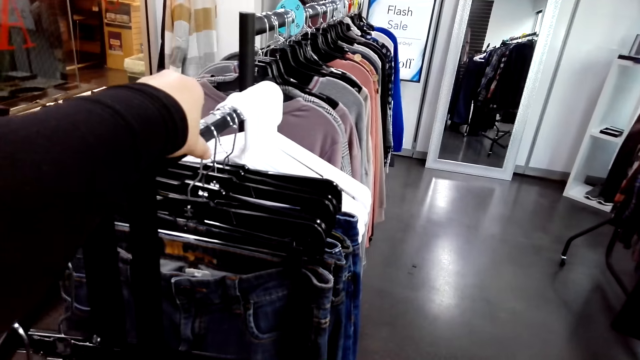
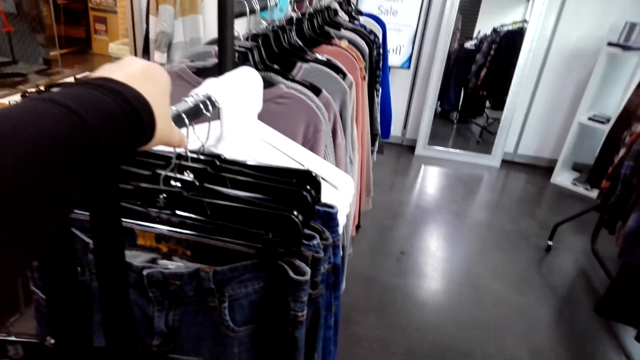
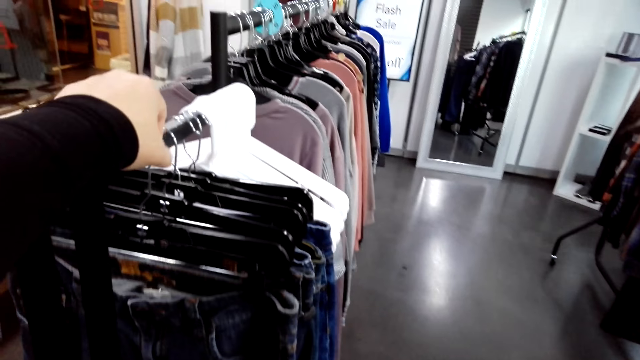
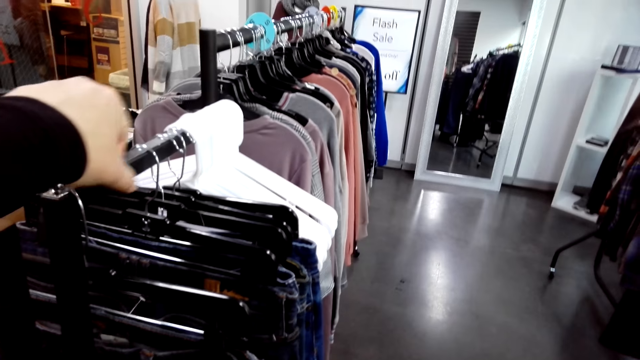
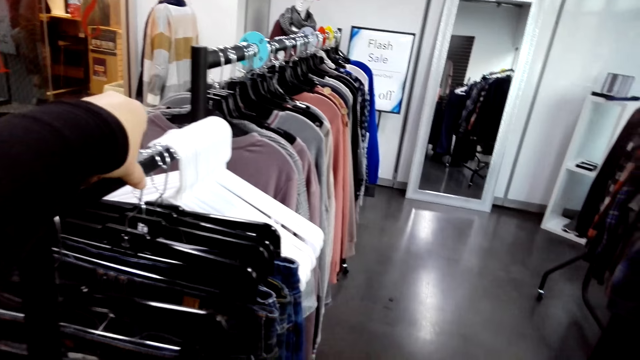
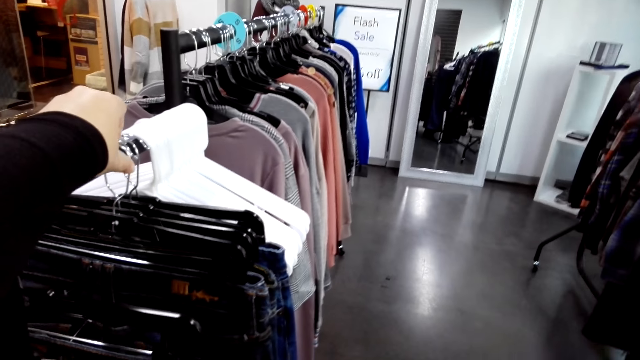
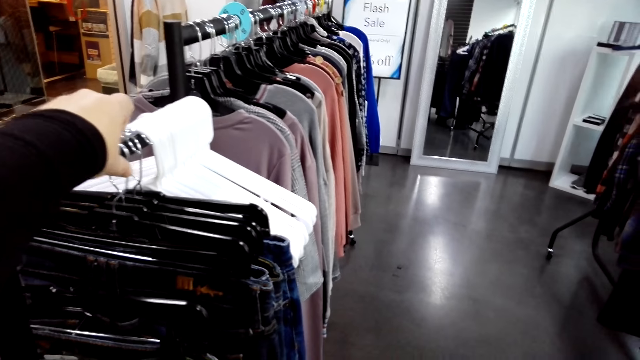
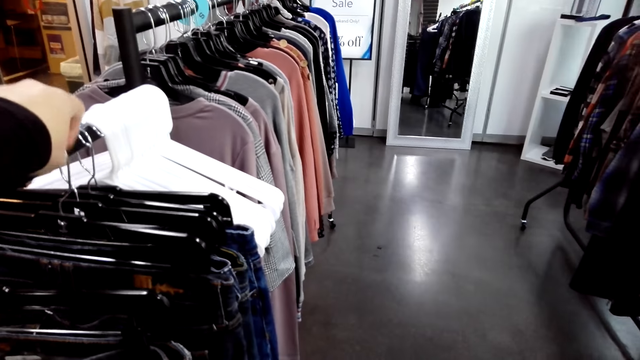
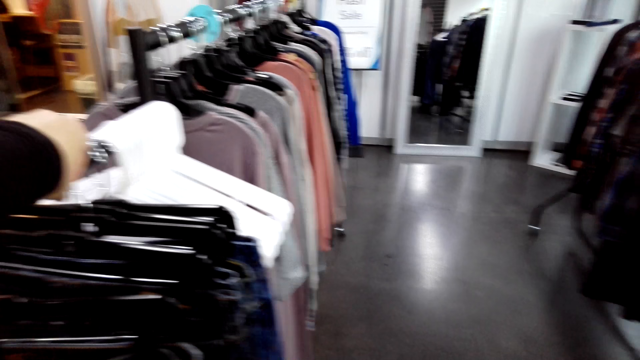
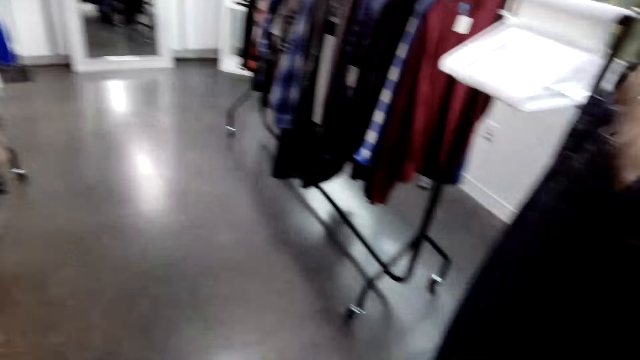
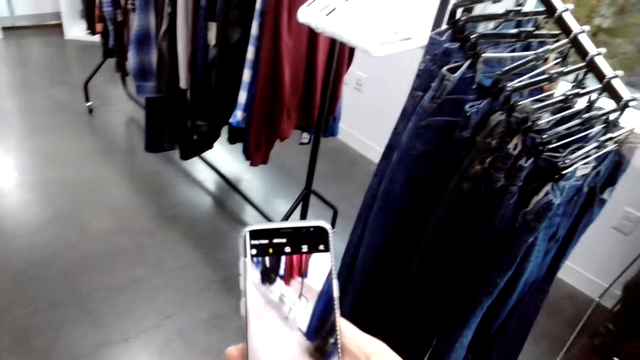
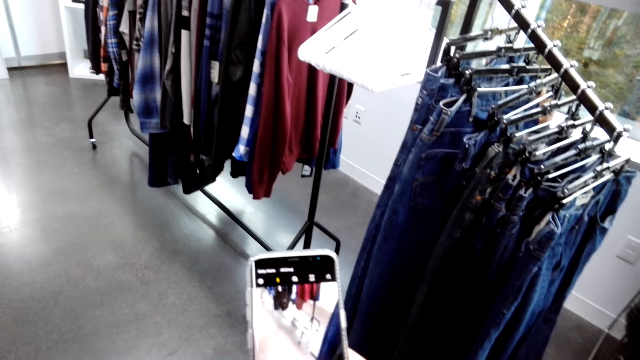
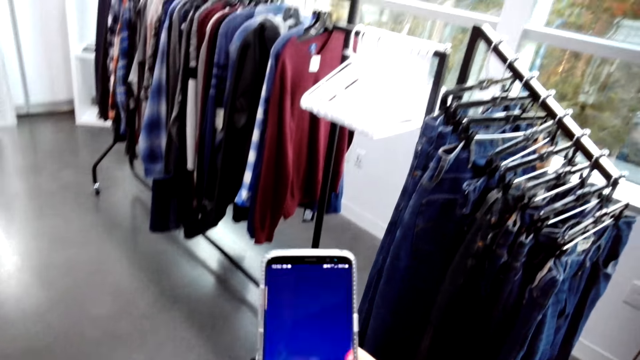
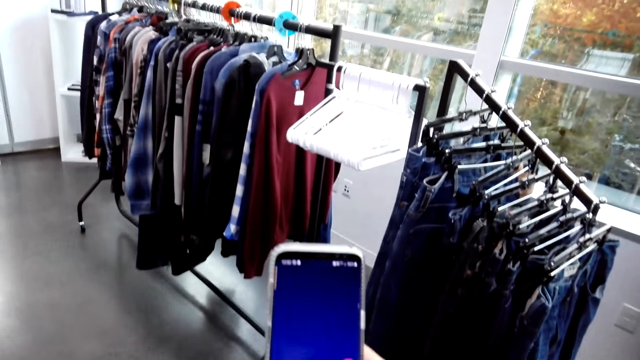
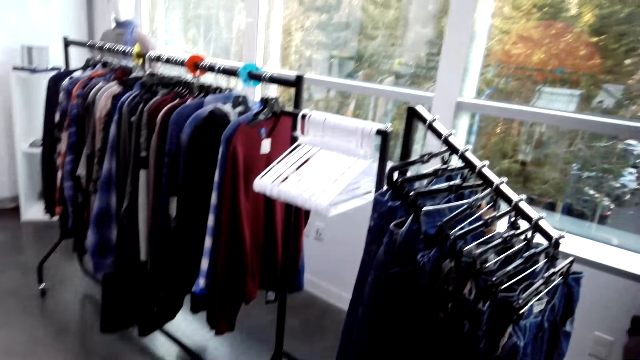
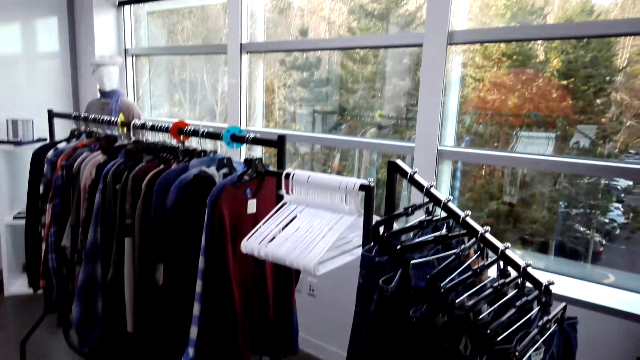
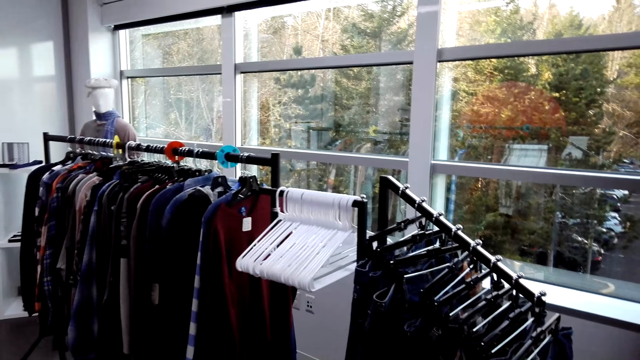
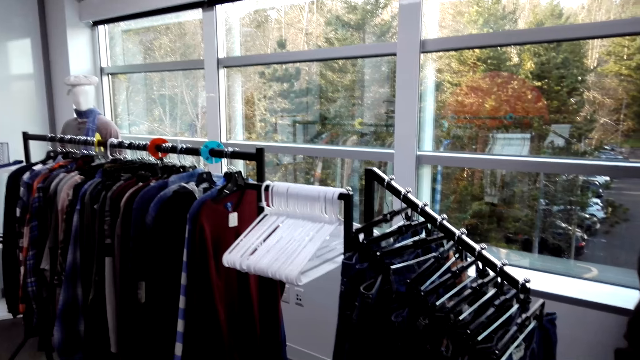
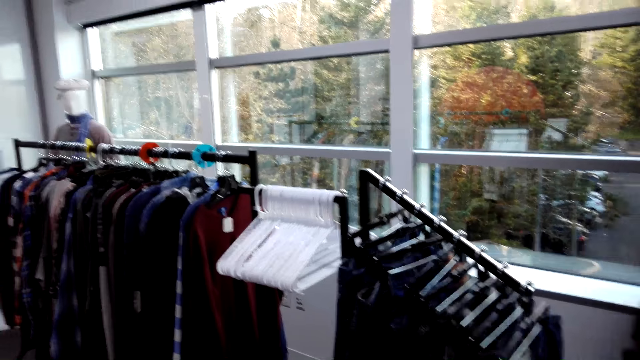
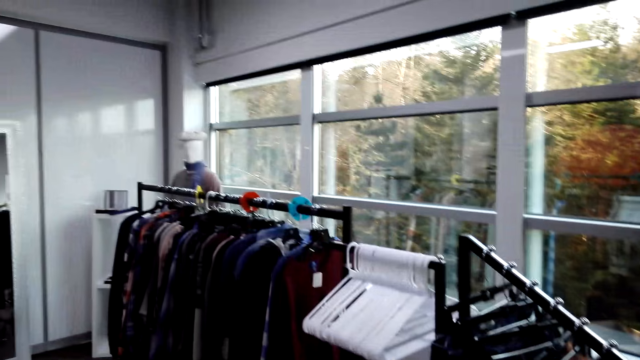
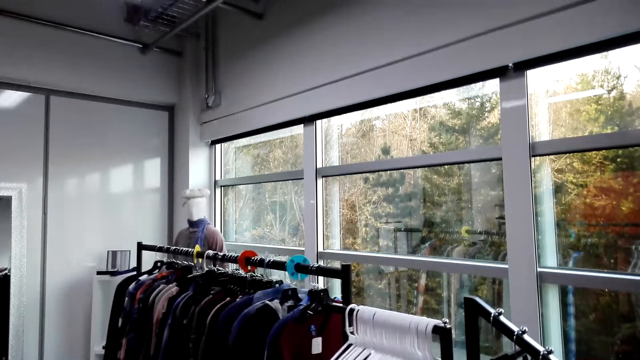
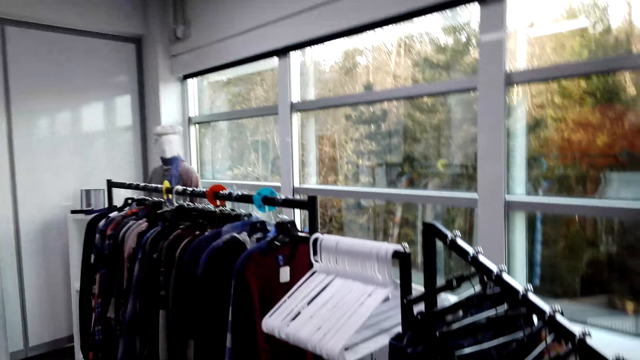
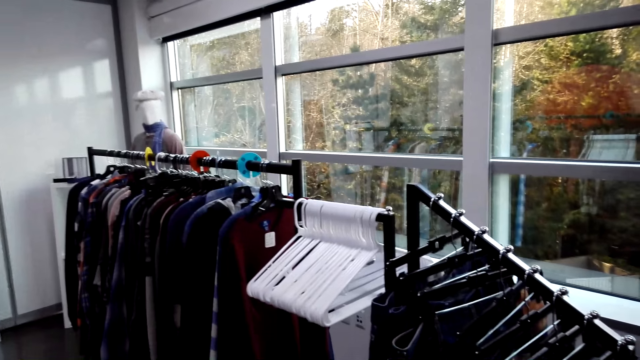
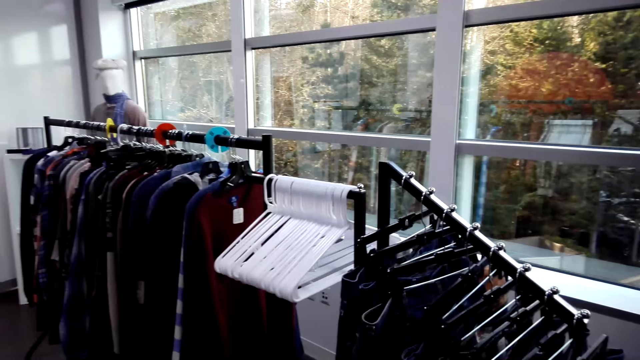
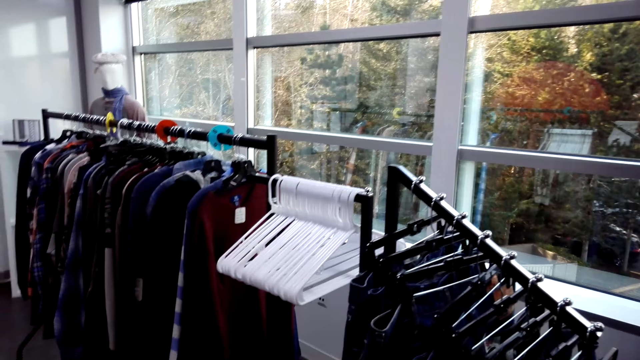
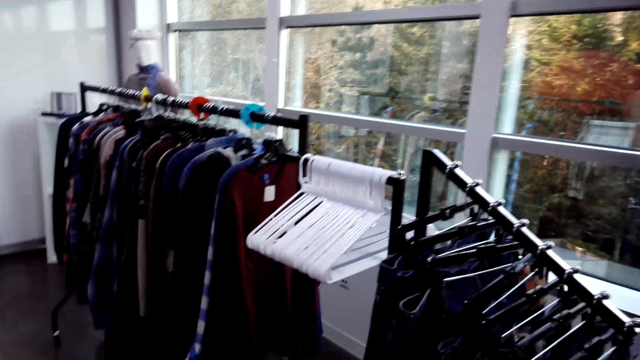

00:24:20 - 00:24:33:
The camera wearer pushes hangers. He holds pants on his hands. He holds a phone. He takes a photo. He walks around the supermarket. He looks around.

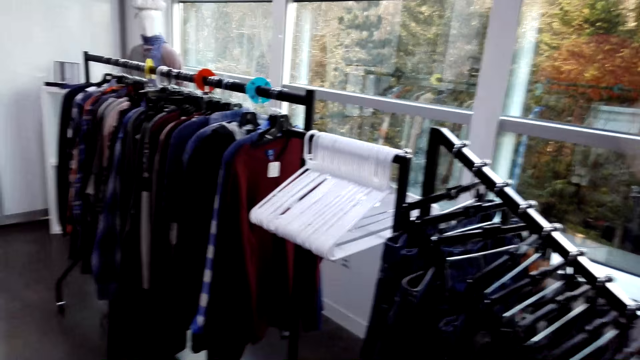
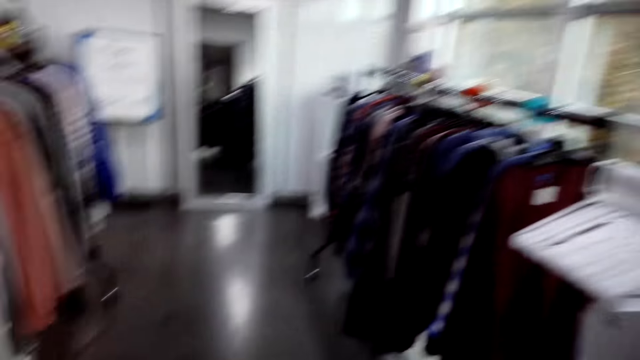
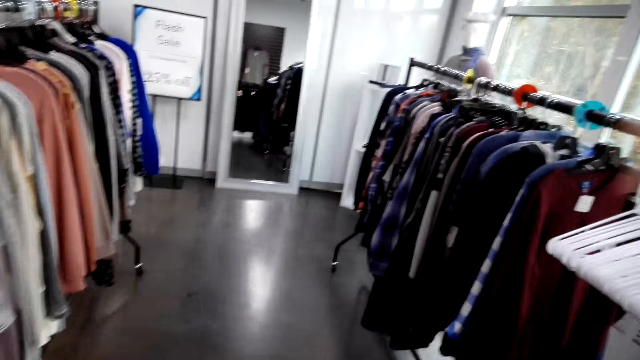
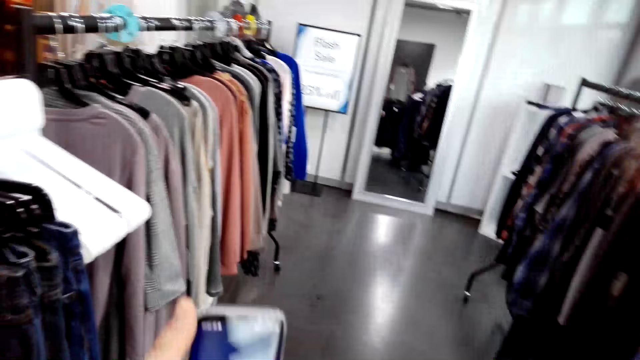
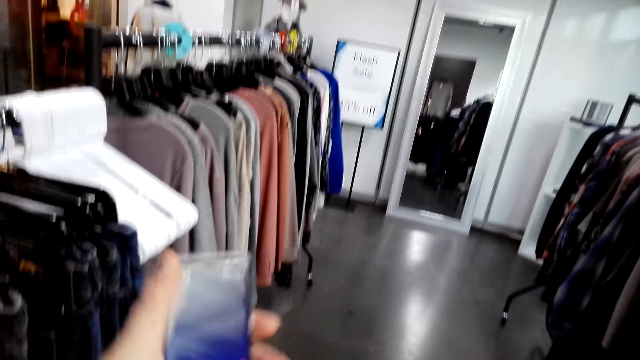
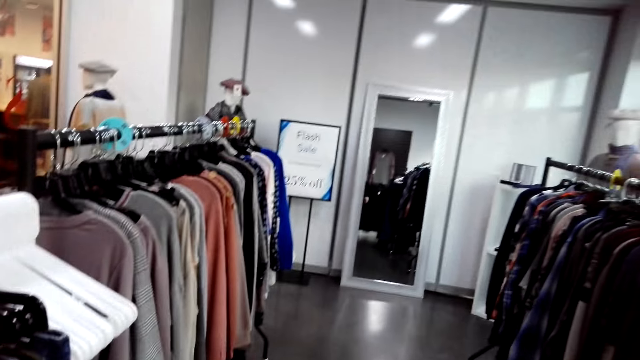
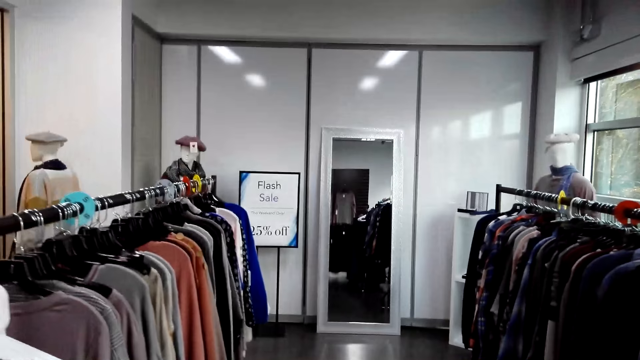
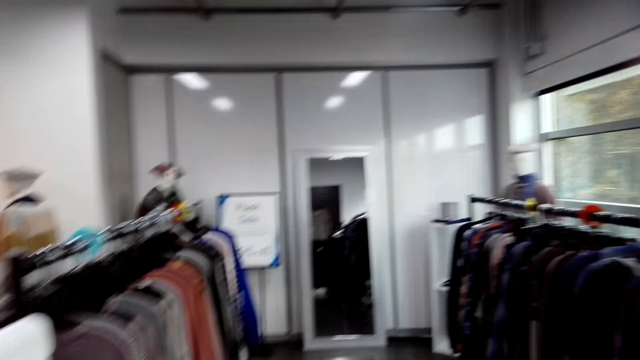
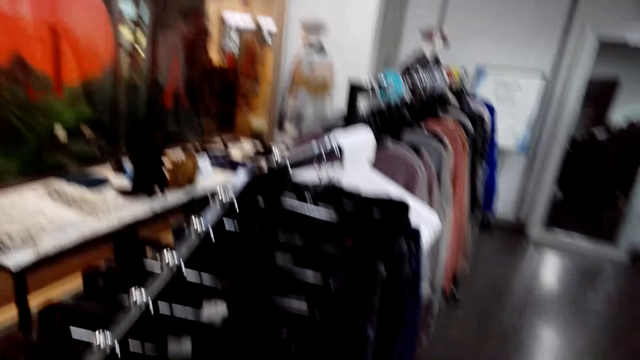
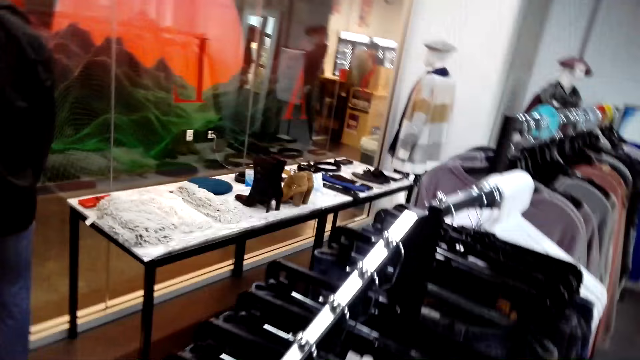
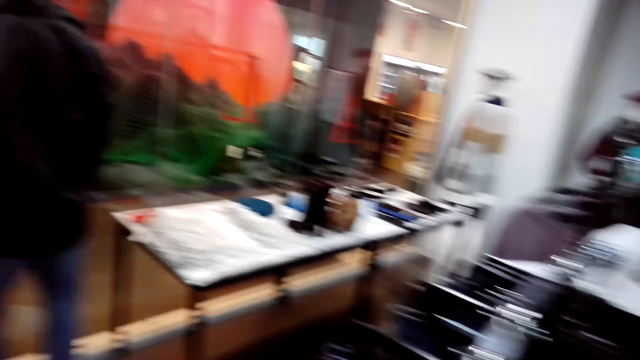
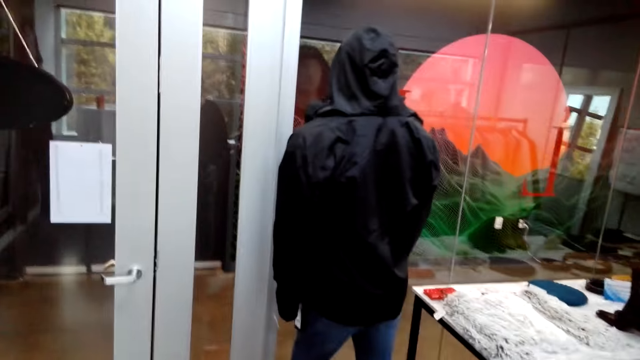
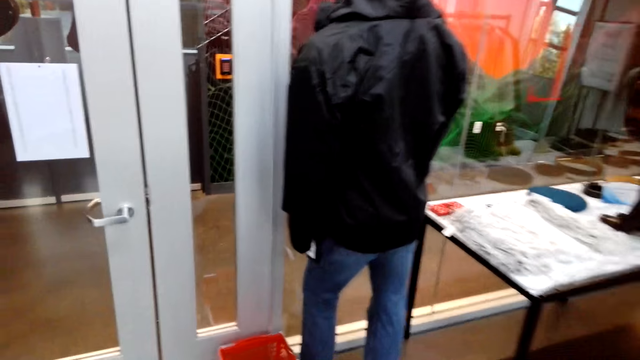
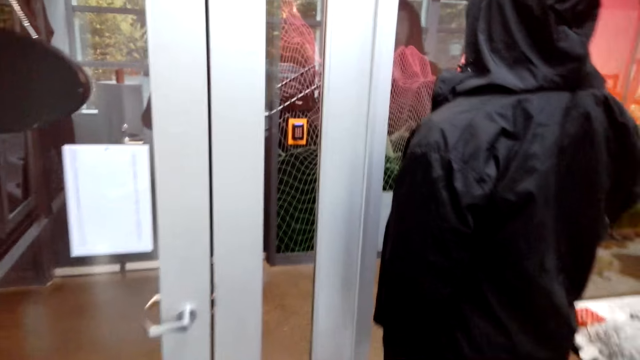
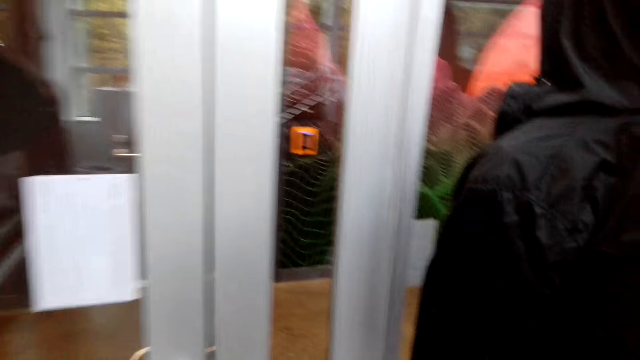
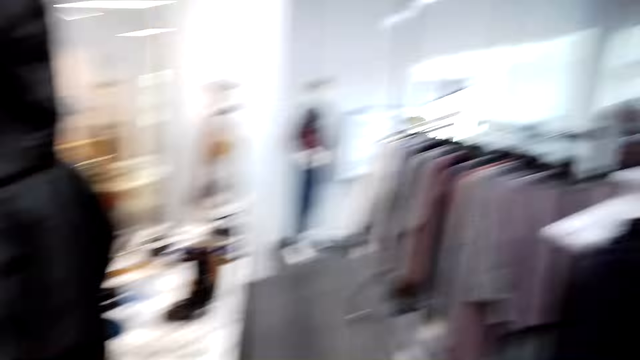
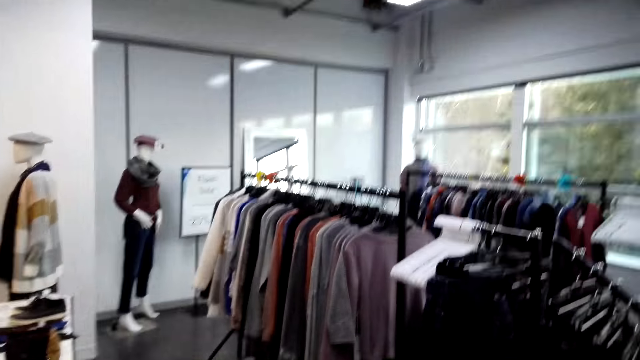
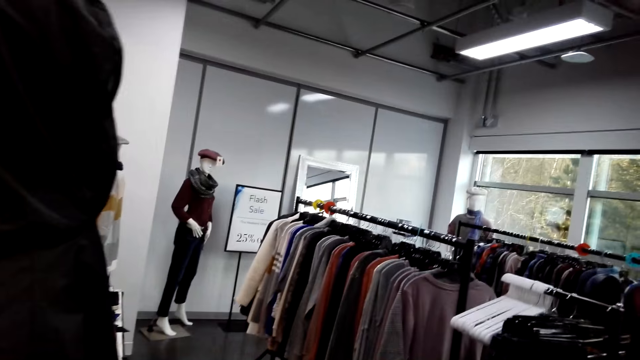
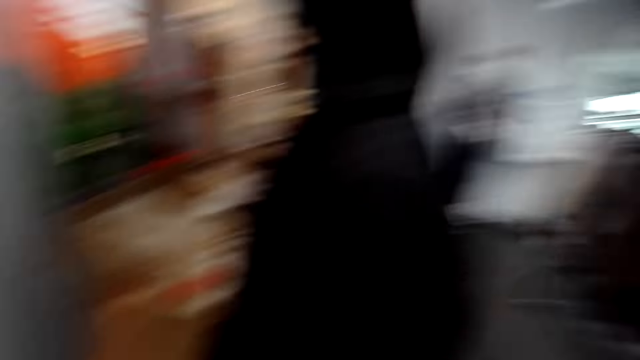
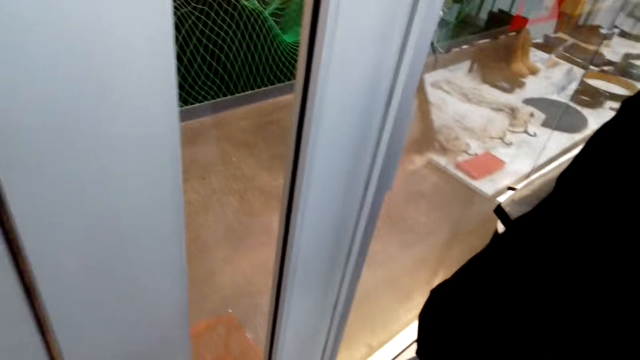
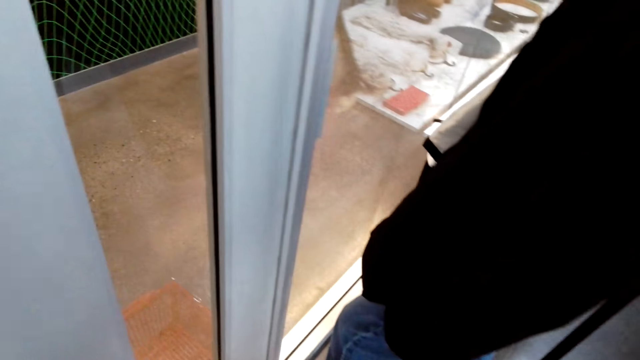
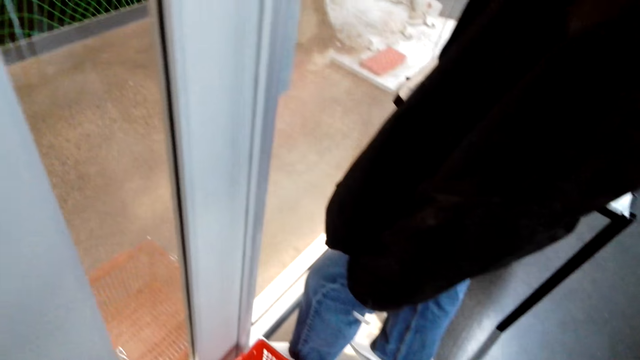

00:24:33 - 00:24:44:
The camera wearer browses his phone. He raises a hand. He walks around the supermarket.
